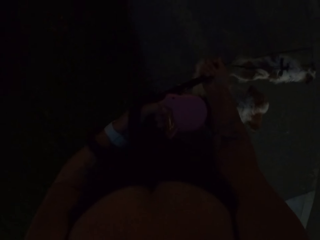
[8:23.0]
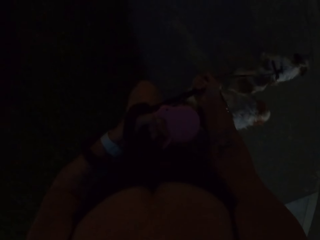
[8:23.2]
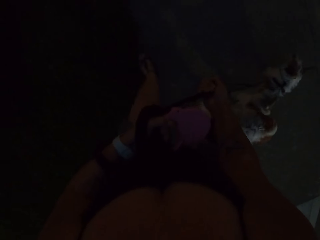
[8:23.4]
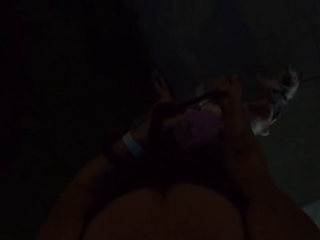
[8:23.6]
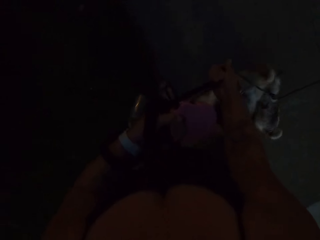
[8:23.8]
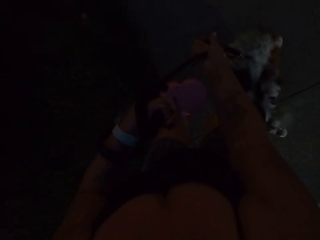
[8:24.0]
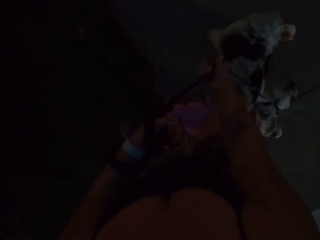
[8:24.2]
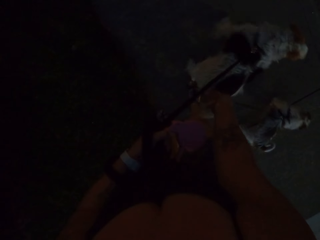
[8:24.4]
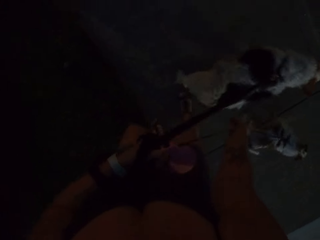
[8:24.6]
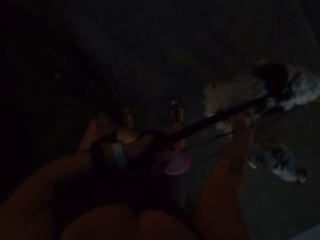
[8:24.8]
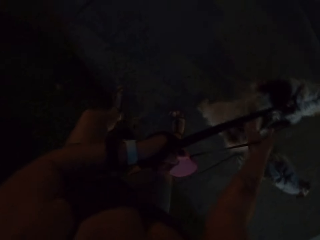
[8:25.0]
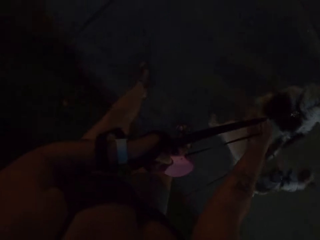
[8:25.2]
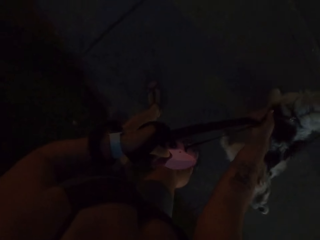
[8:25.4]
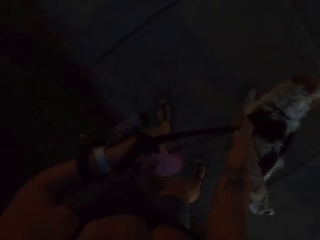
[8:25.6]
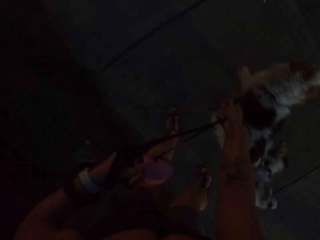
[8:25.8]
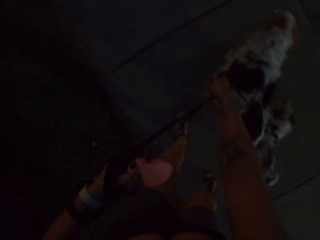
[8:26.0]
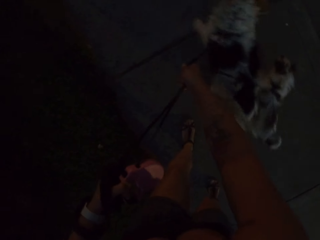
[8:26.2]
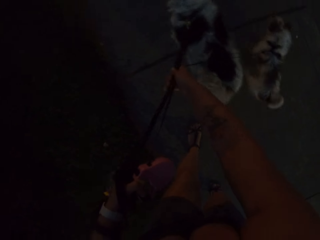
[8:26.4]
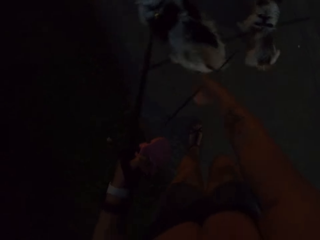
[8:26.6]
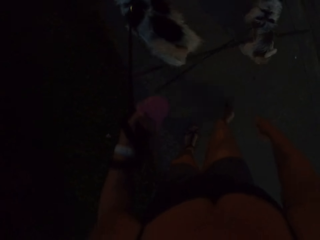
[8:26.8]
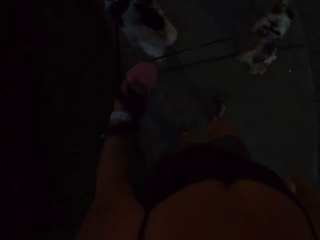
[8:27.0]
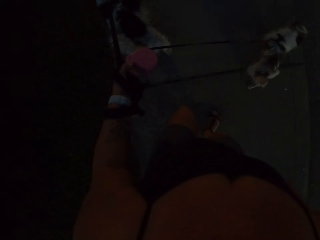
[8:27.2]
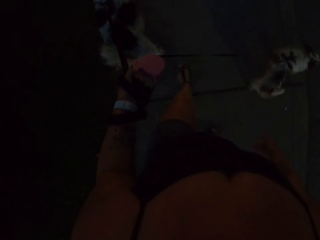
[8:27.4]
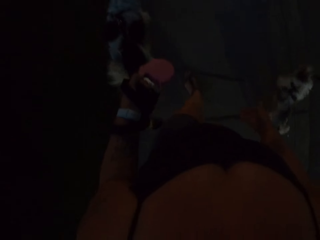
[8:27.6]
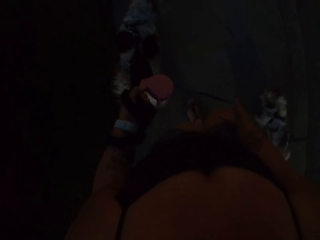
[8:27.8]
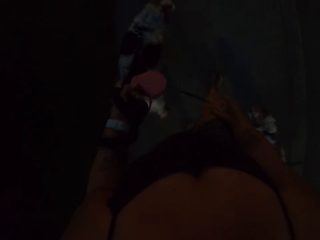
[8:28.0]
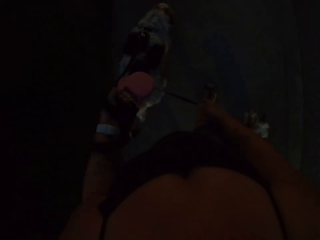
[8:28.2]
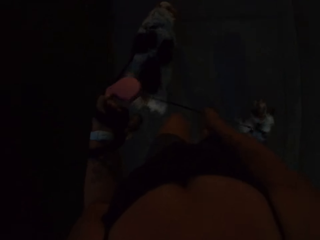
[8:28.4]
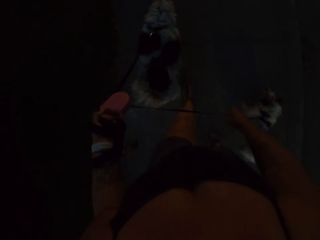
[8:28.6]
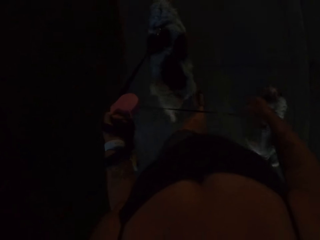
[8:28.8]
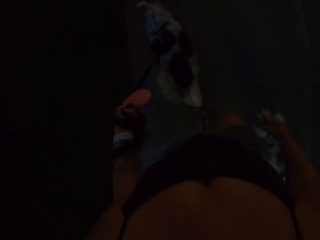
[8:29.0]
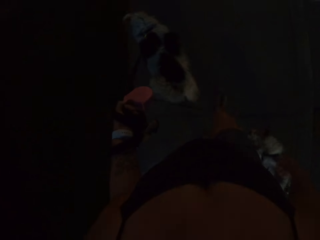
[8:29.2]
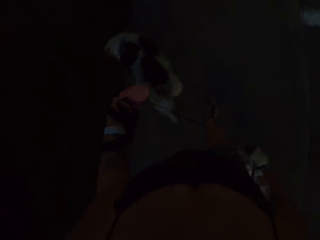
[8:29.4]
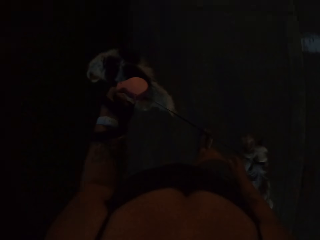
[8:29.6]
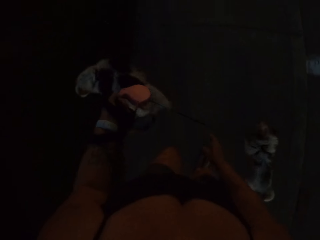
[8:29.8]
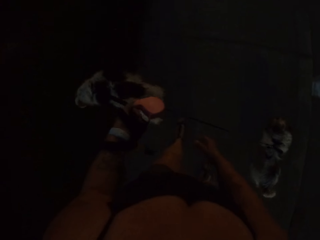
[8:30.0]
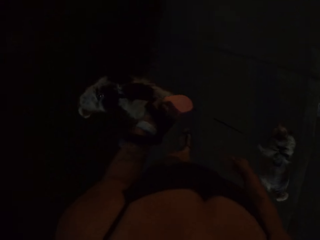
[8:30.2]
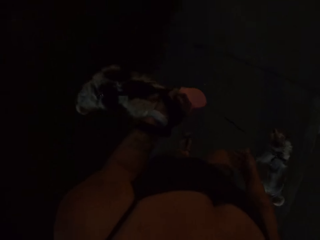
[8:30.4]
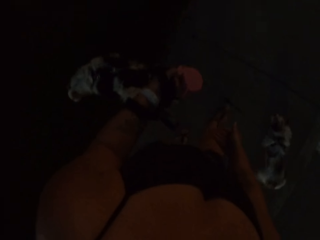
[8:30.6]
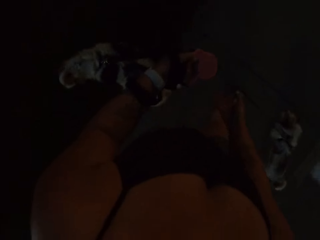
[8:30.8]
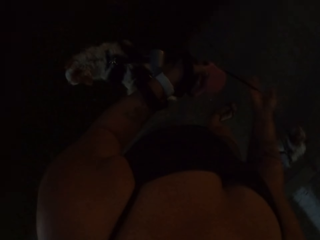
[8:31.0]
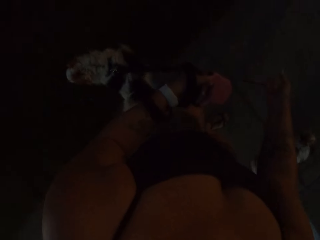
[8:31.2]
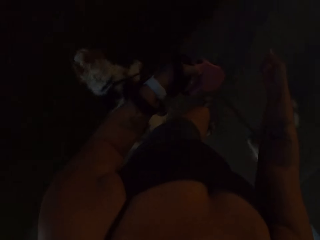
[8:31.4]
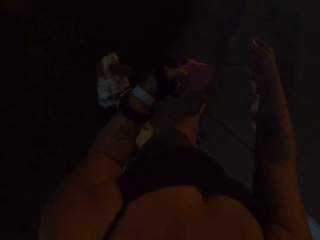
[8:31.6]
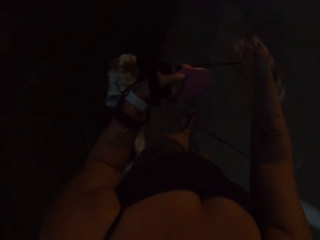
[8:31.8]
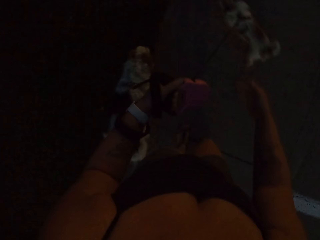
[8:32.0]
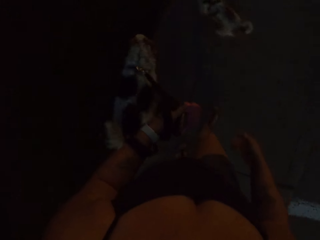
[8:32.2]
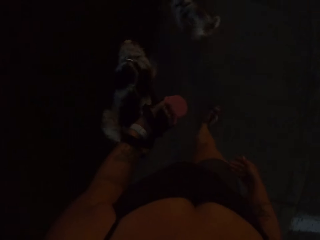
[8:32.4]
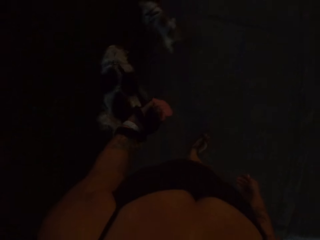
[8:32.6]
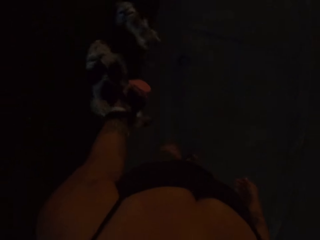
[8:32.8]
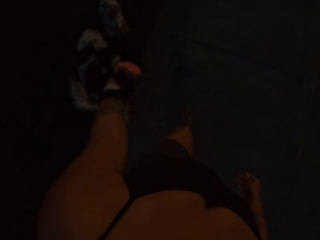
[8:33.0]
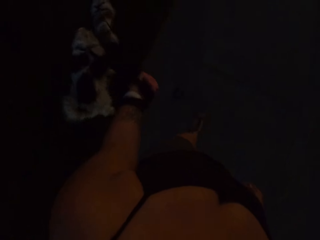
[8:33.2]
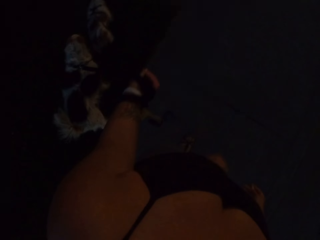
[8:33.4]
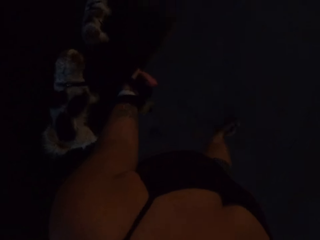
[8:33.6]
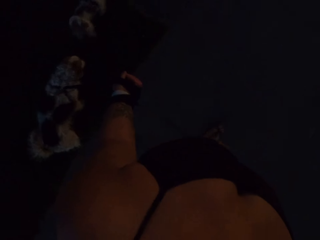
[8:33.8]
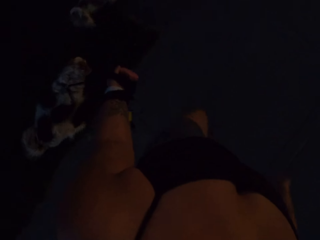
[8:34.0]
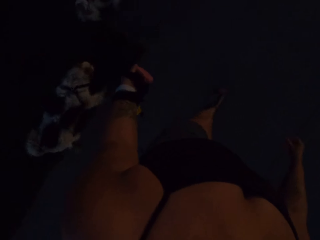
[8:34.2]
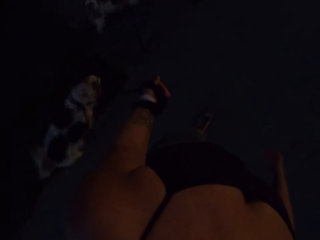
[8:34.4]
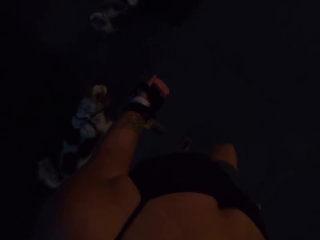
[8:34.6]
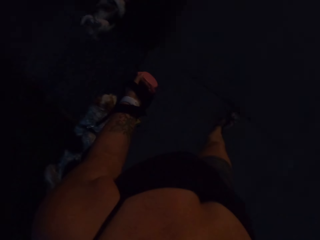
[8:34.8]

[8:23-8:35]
The camera wearer pulls the dogs. They walk.

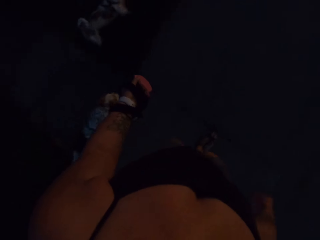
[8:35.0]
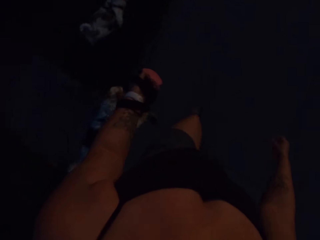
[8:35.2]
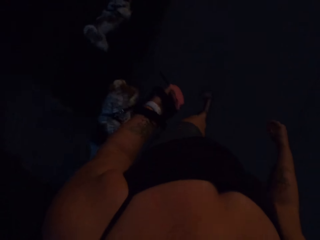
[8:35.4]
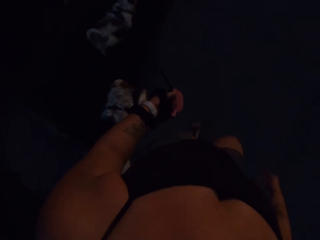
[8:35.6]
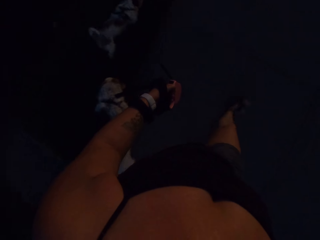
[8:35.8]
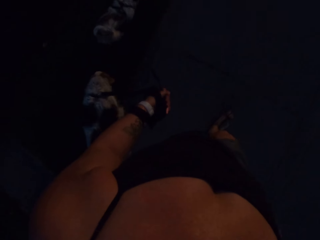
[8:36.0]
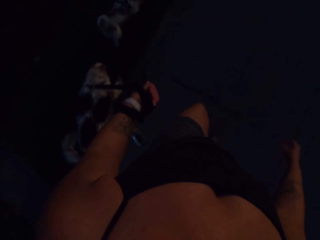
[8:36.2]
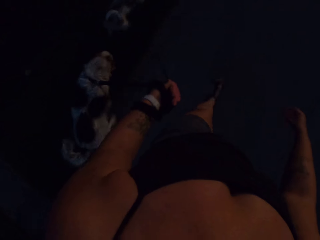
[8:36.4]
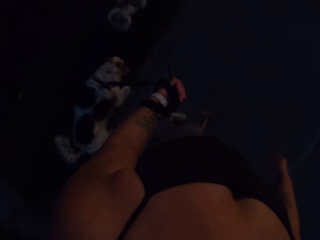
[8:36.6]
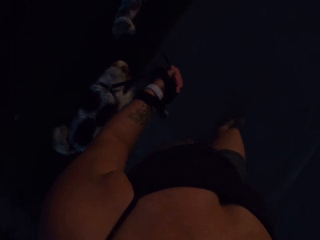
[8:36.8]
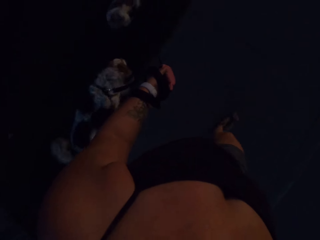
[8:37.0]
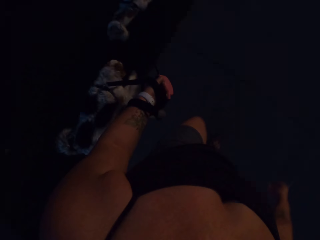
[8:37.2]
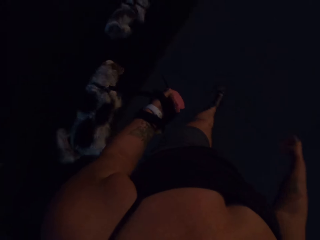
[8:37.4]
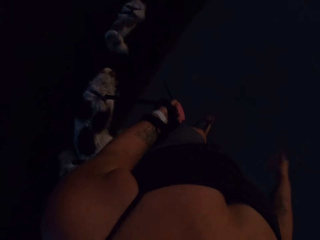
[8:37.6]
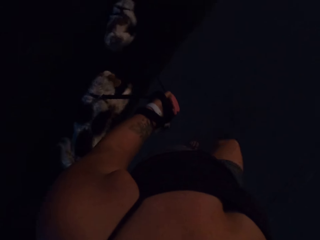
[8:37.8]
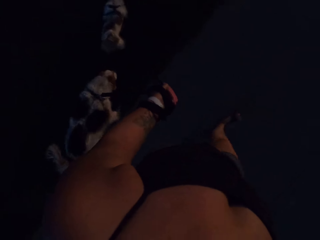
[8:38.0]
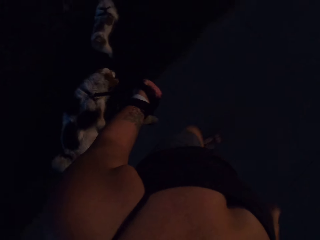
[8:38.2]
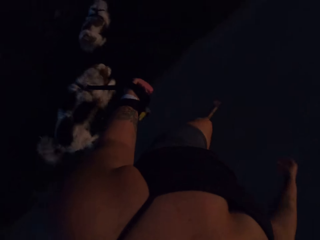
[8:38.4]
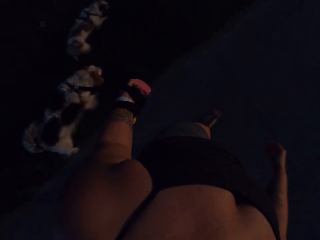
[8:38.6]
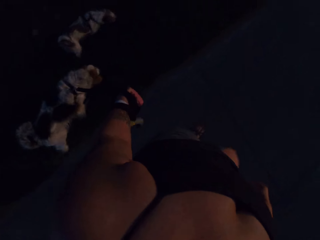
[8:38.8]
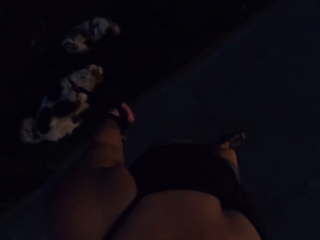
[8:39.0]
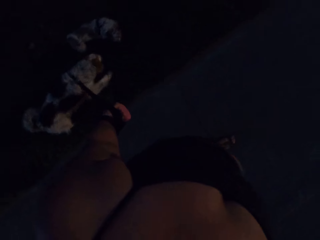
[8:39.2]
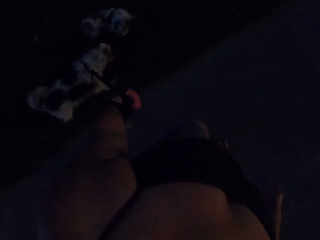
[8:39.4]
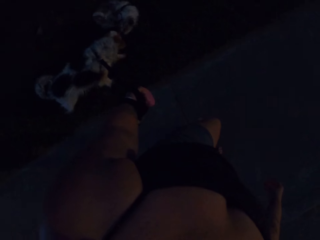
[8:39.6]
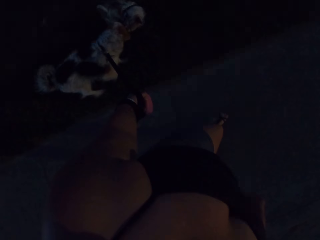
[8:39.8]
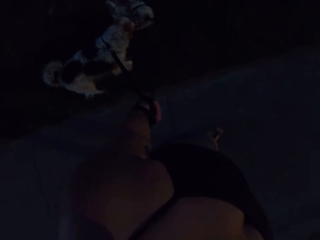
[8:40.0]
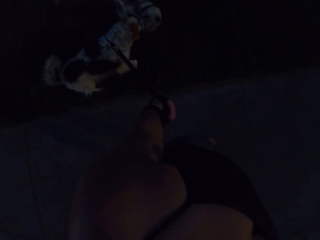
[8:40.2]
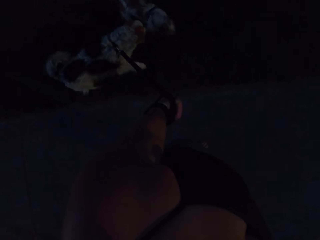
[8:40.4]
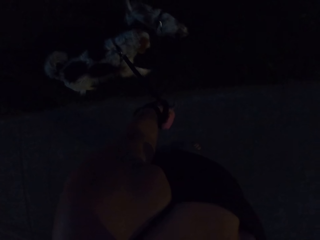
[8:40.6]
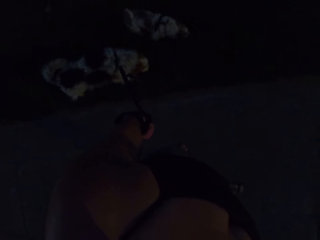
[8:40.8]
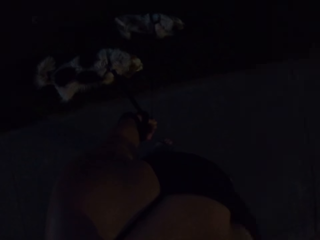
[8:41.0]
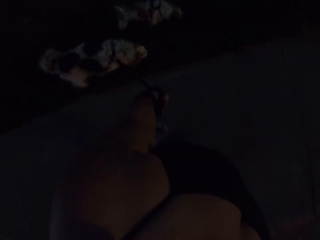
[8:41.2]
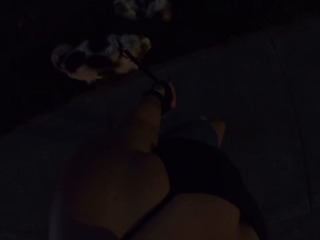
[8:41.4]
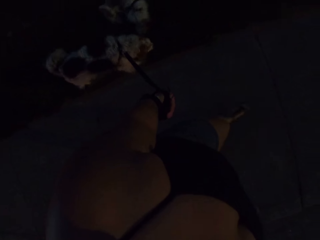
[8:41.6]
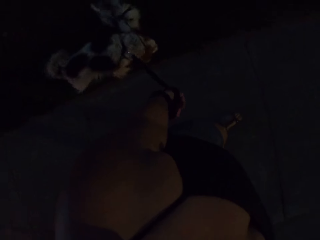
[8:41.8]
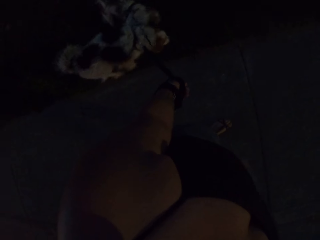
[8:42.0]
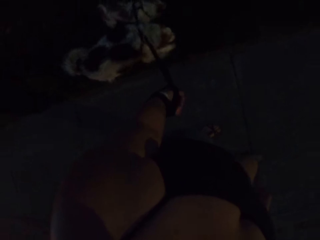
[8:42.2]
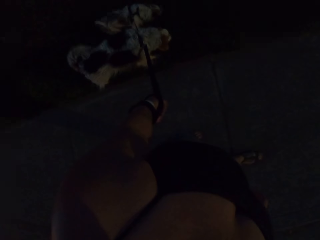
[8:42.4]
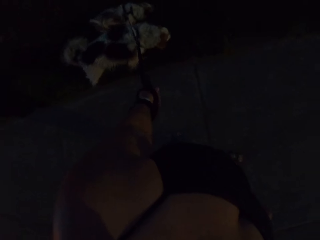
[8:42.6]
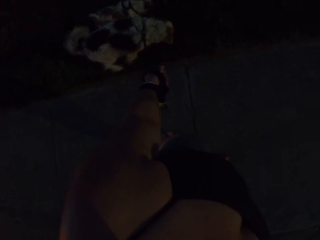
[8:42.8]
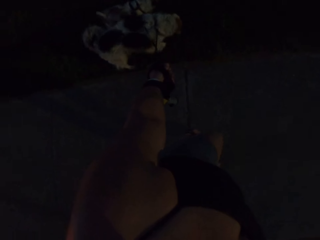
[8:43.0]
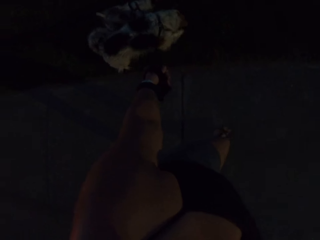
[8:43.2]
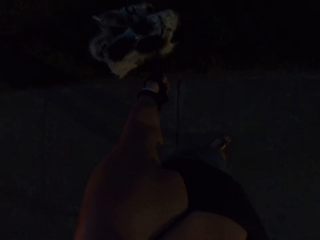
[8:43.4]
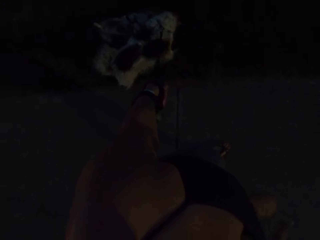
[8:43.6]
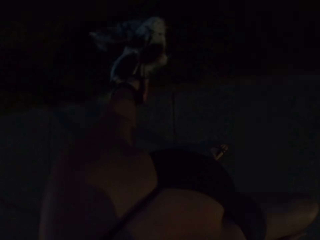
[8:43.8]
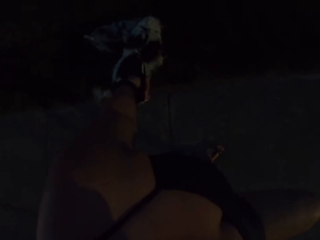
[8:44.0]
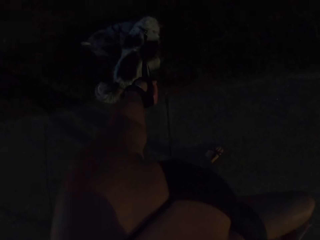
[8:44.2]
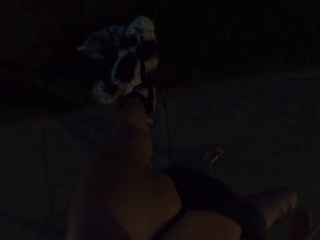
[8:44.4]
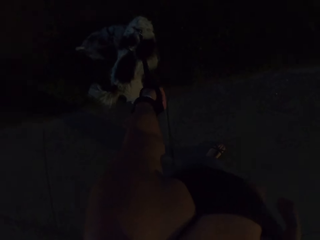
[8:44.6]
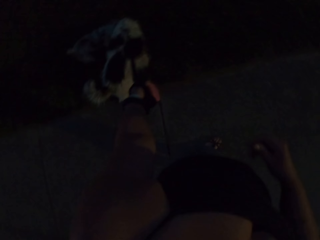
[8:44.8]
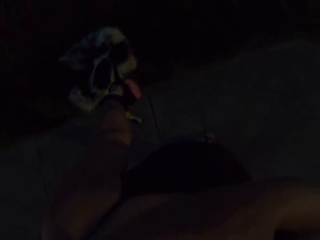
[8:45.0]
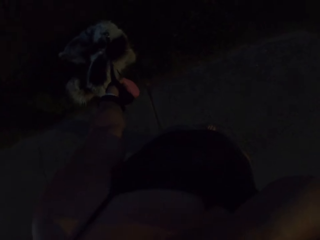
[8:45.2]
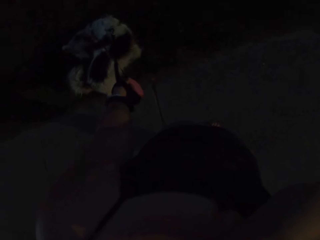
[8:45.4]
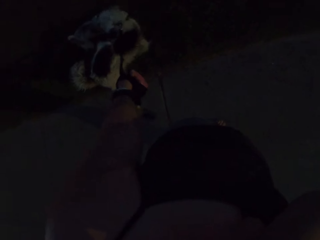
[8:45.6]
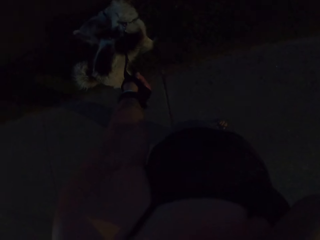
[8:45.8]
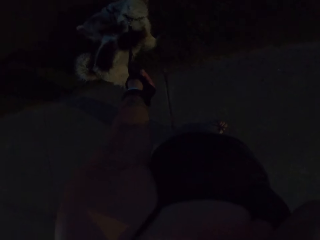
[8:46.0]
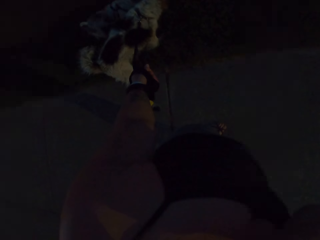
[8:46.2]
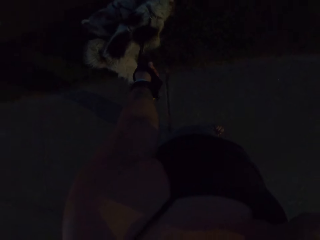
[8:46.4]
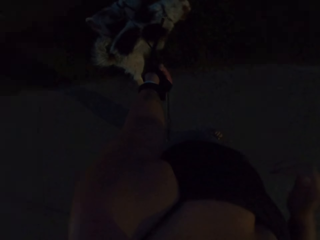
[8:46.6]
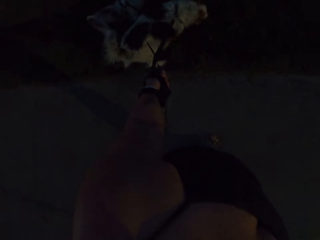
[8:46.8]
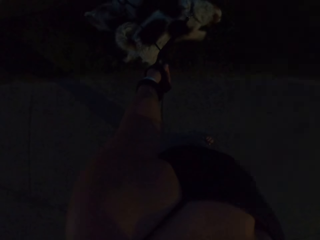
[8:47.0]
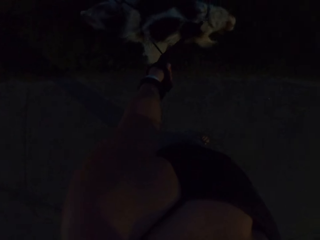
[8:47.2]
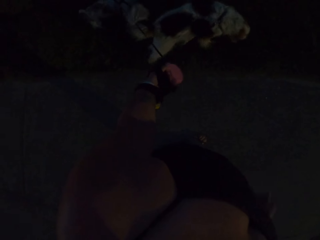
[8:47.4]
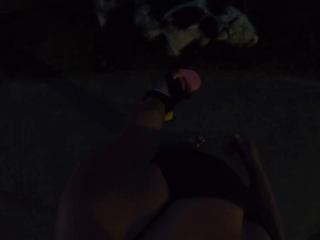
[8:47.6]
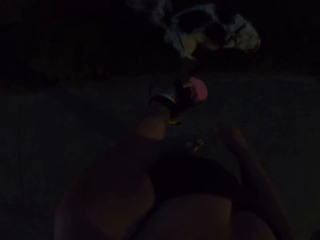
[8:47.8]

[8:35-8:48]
The camera wearer wipes the eyes.
